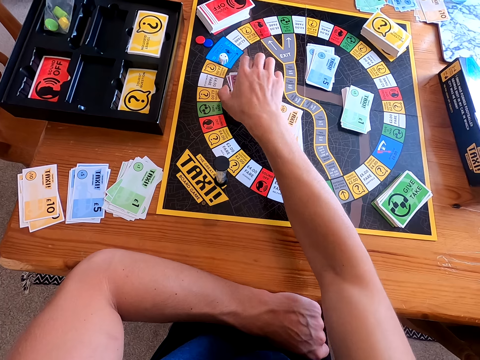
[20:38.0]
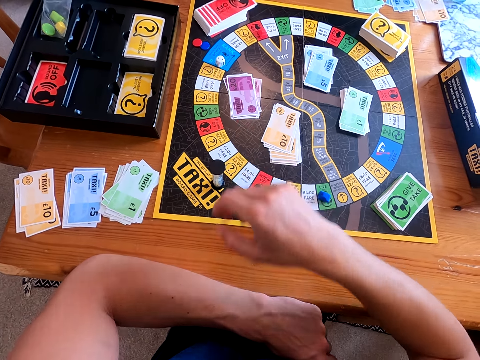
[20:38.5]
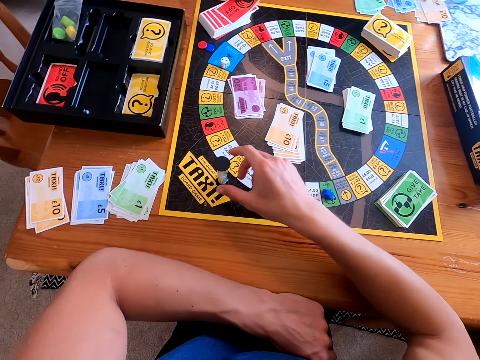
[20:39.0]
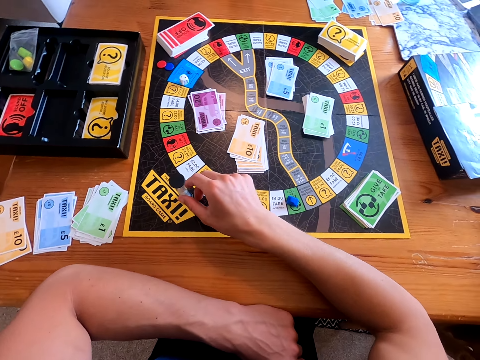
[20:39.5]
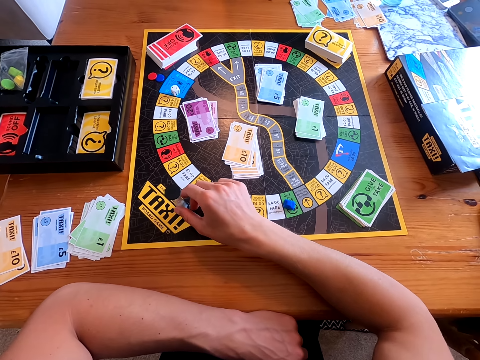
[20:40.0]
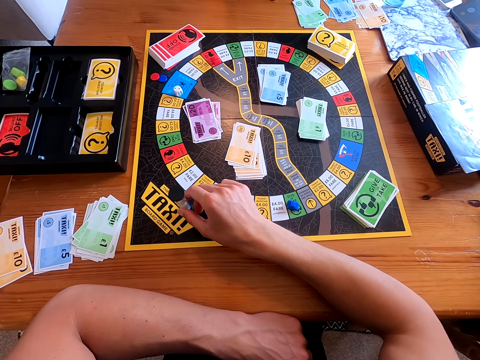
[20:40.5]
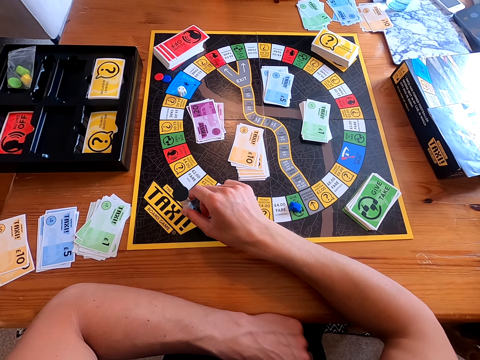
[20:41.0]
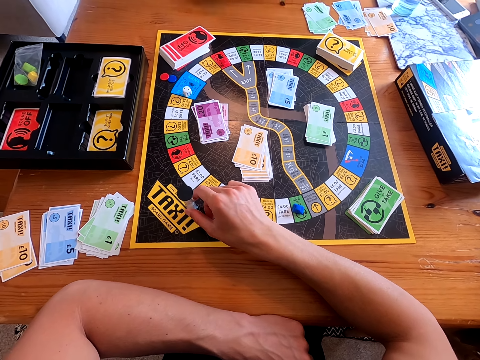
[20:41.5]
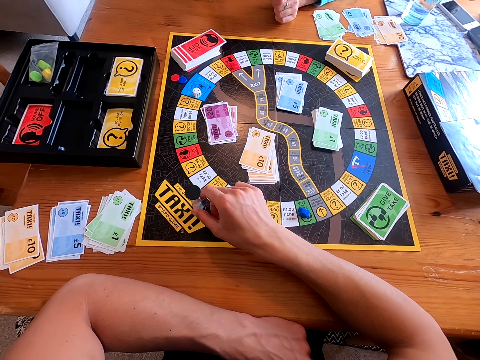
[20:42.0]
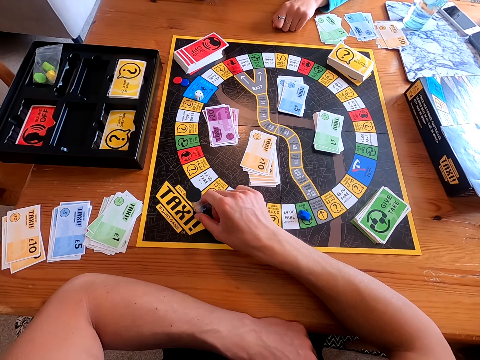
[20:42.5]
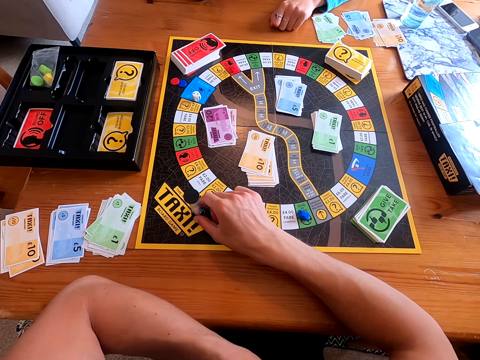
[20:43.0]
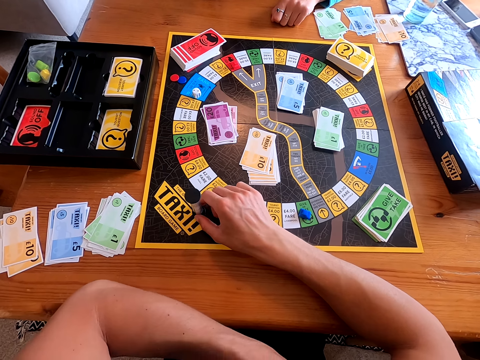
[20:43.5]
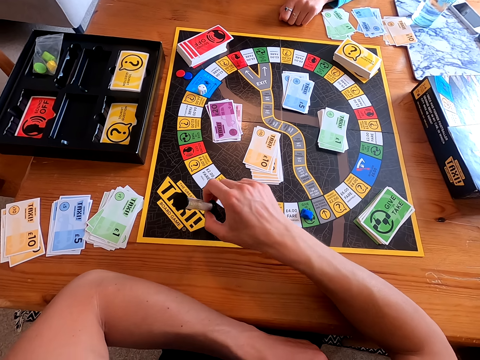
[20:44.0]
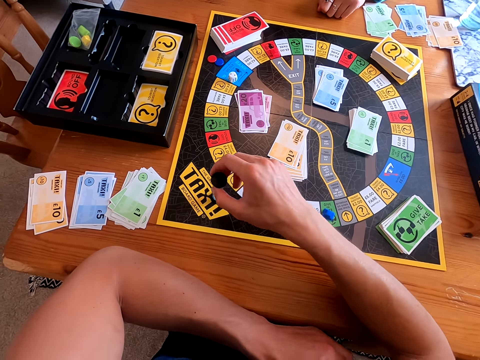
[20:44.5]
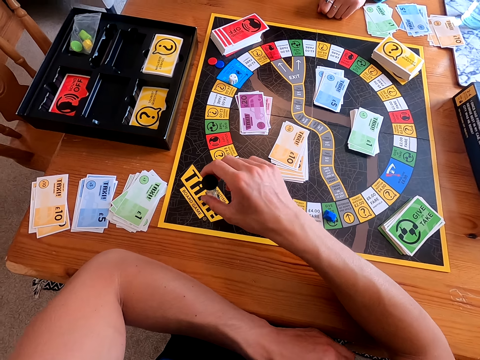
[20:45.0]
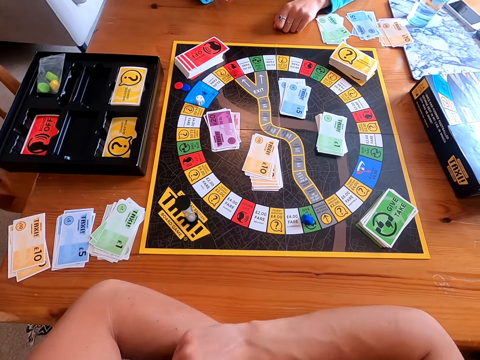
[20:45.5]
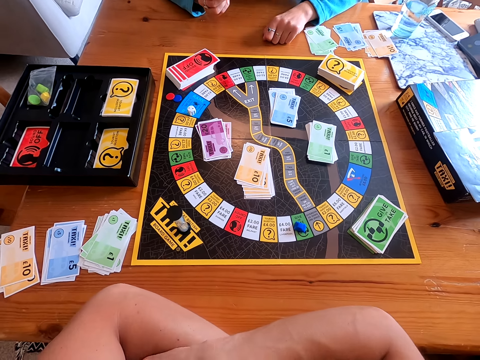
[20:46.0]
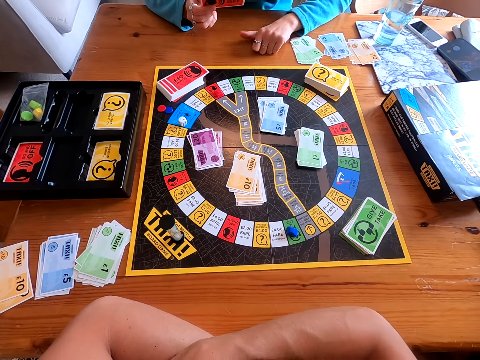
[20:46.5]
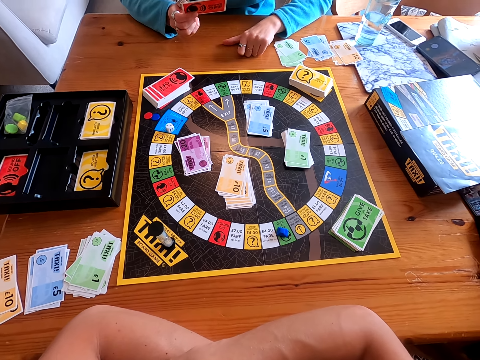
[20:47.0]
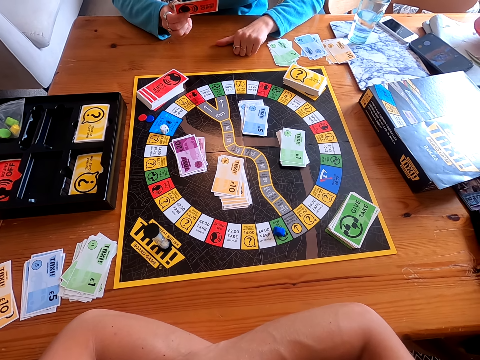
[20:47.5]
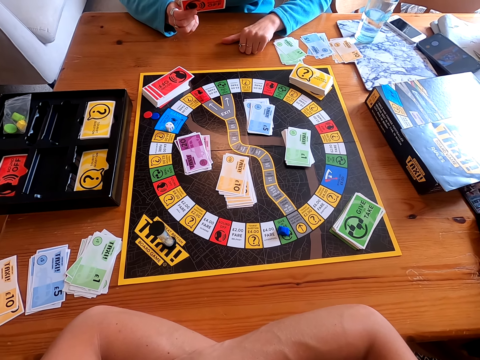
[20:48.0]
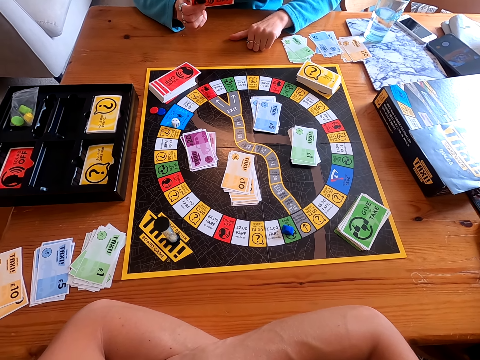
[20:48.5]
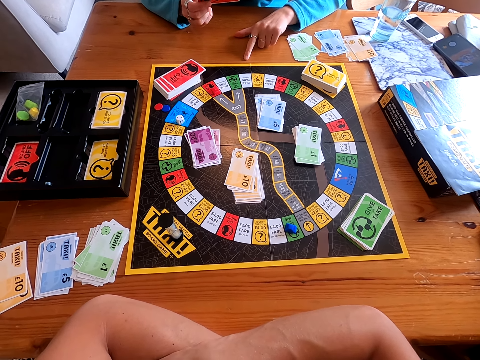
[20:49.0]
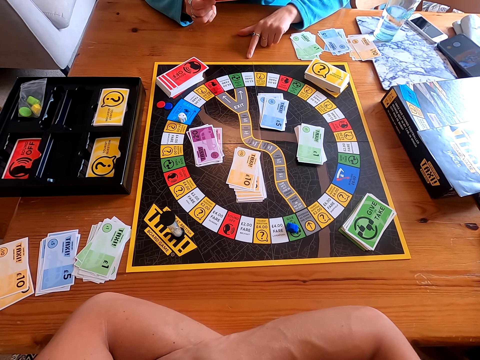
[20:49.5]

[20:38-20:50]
A woman arranges the purple cards on the board. The camera wearer picks a red card. The woman touches something on the board and asks the question on the card. The camera wearer turns over the hour glass. They answer the question on the card.

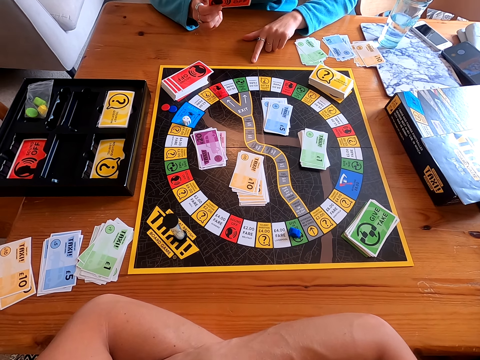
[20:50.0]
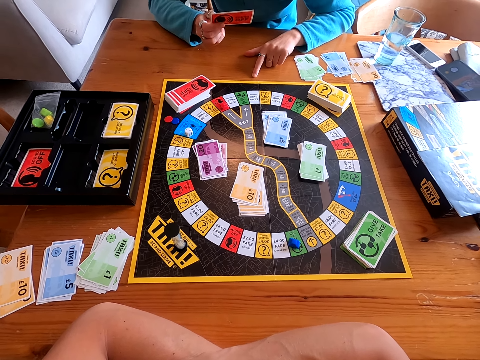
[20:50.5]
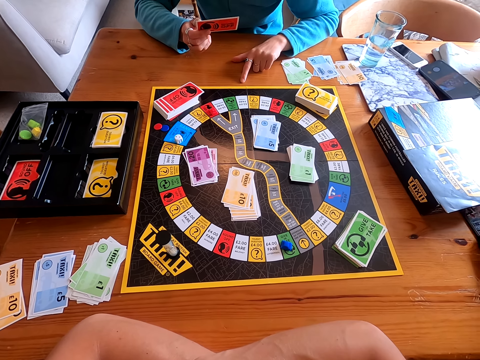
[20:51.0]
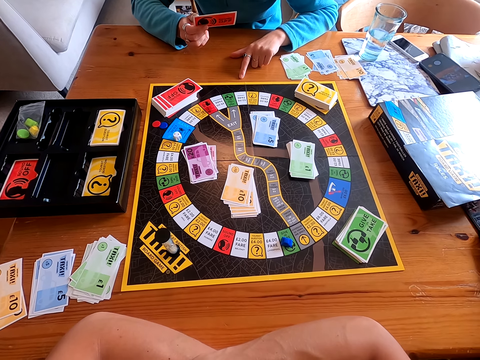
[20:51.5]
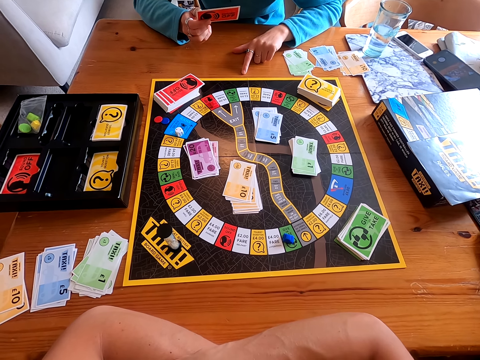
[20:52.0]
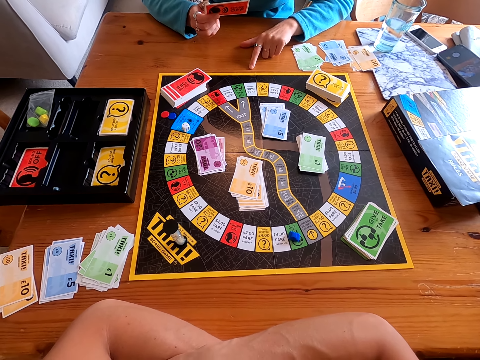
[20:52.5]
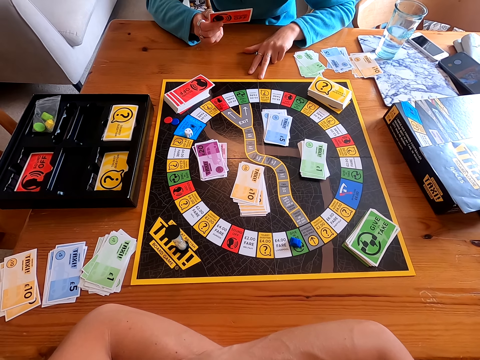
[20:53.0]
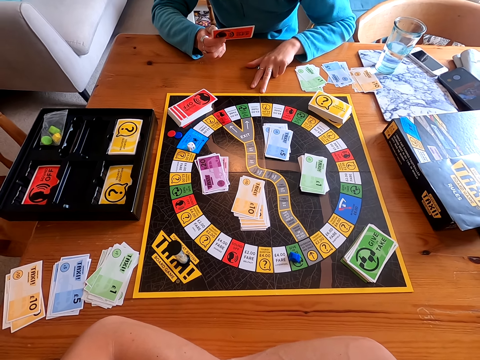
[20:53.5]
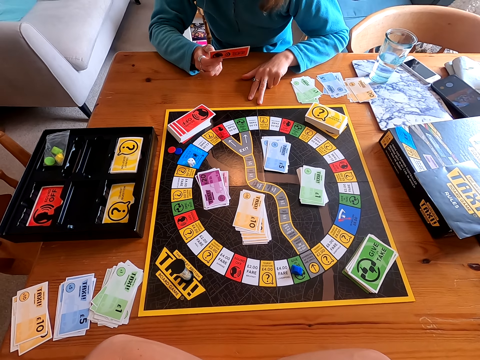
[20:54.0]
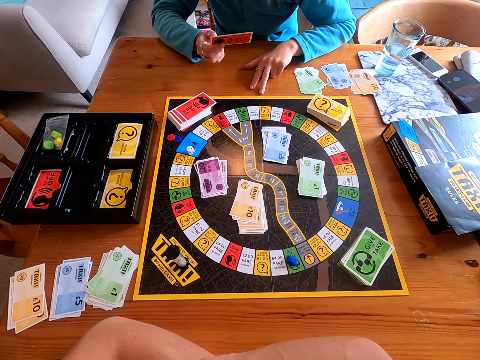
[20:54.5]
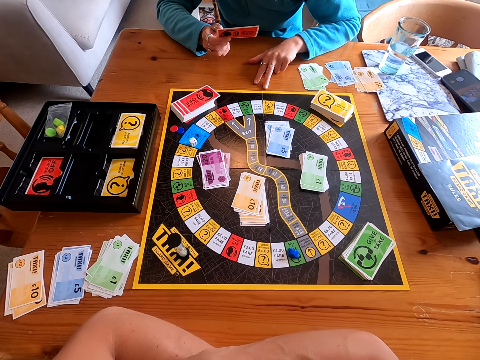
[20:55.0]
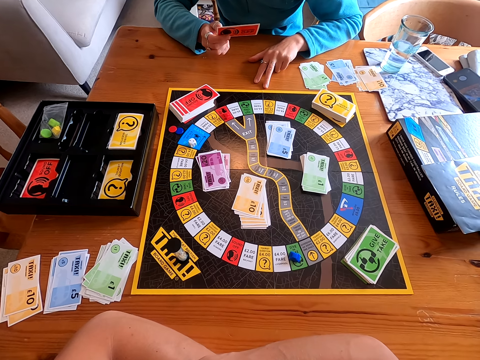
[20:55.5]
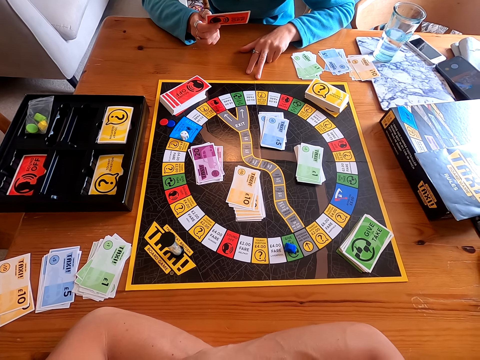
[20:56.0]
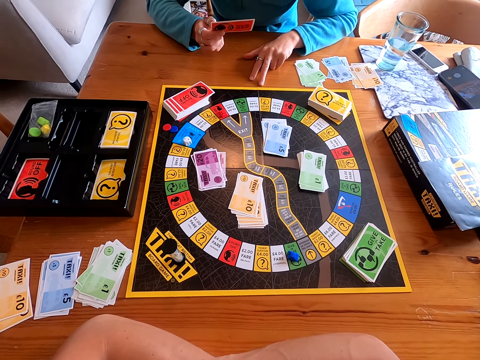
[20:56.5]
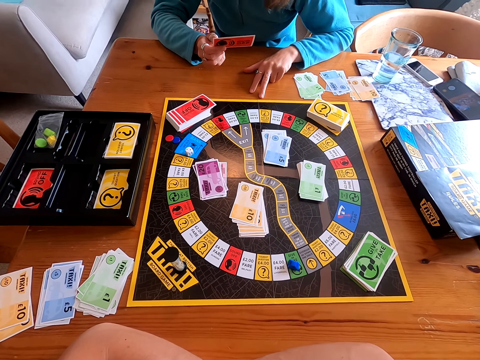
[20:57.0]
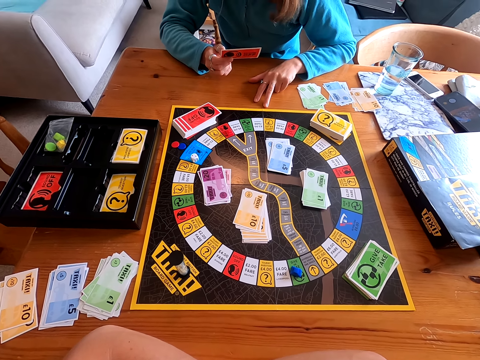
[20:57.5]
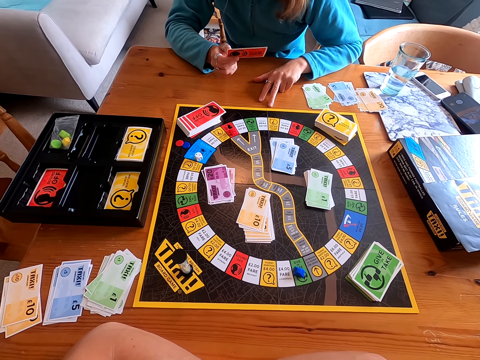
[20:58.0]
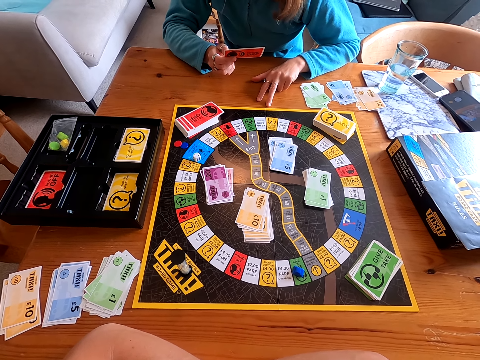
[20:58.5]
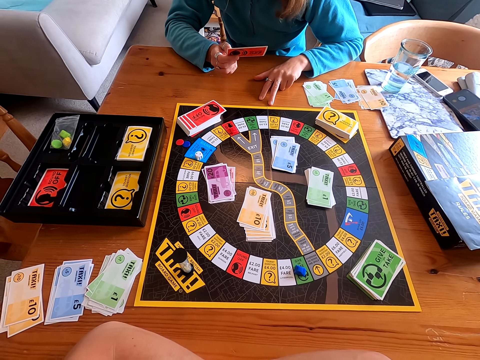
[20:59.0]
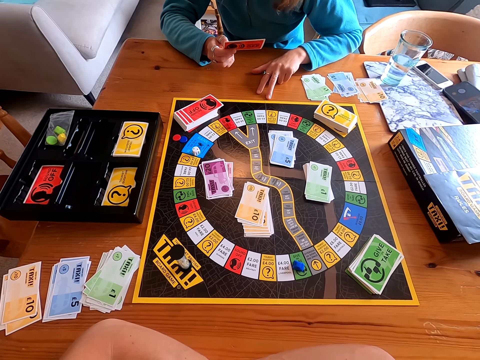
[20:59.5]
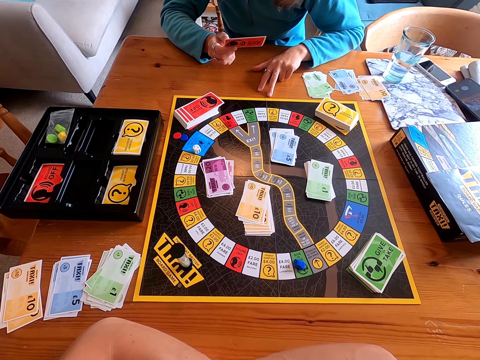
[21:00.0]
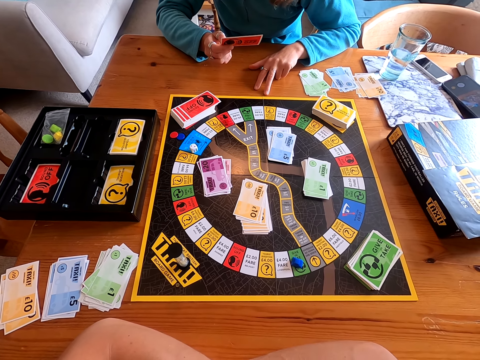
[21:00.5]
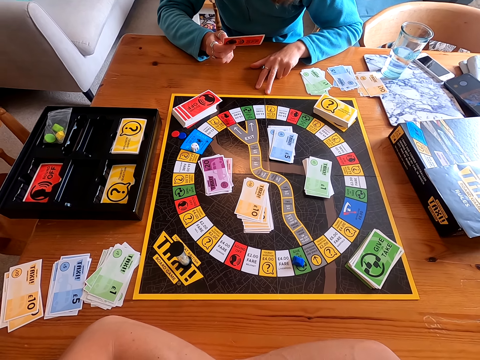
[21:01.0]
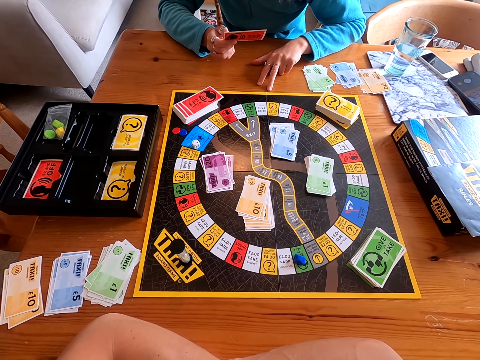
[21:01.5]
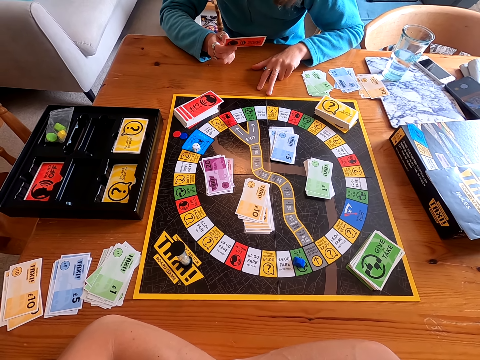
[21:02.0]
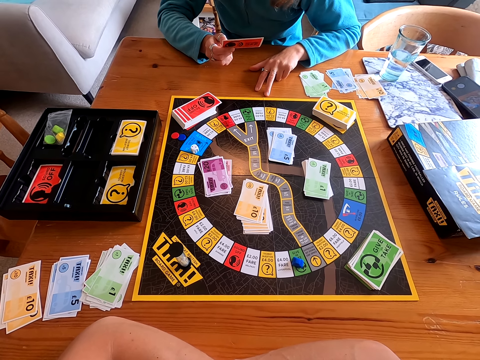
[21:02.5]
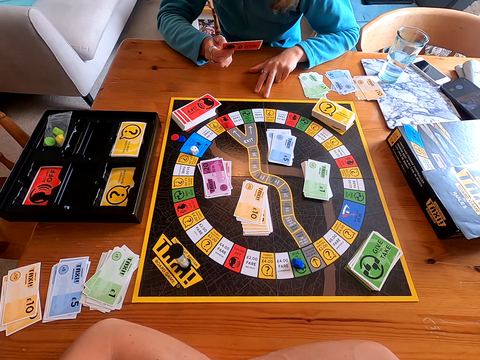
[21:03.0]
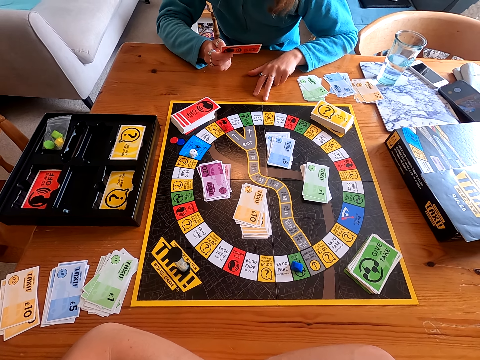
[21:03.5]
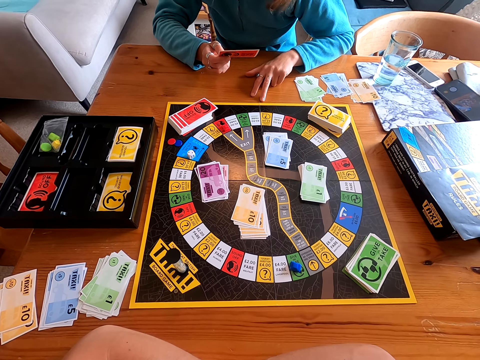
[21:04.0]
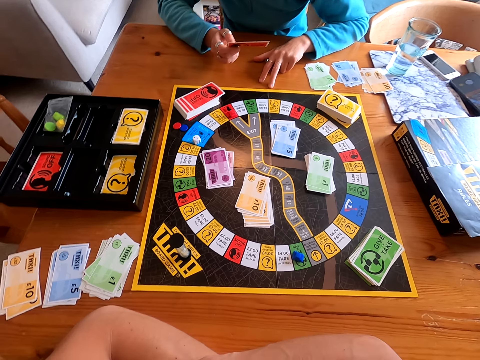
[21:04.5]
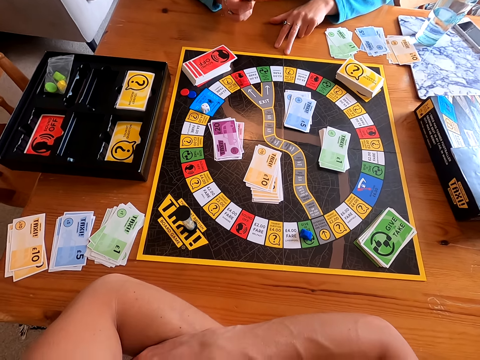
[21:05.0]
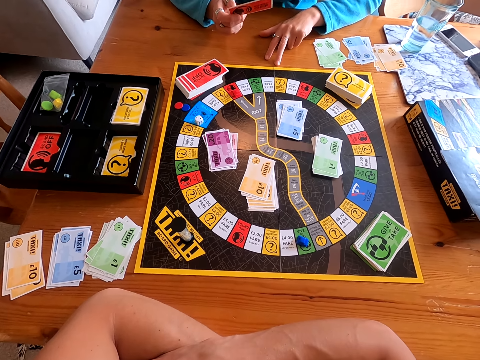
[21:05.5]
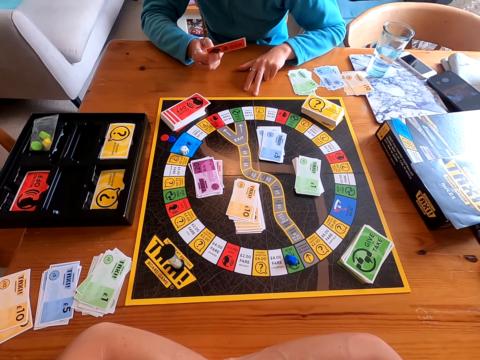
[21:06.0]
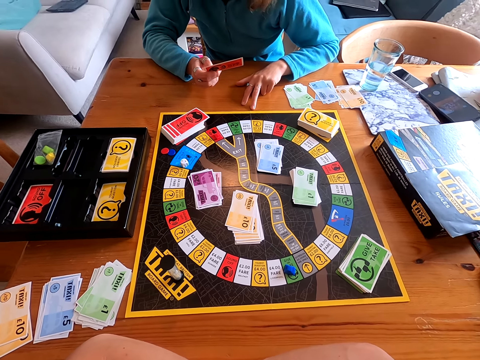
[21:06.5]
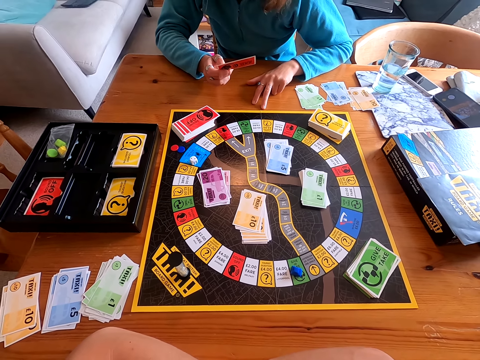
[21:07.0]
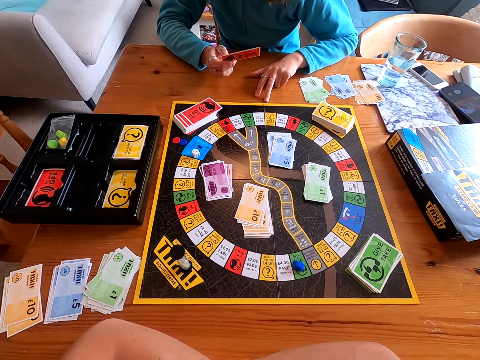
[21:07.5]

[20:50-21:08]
A person talks to the camera wearer. The camera wearer stares on the red card. They talk to the person.
